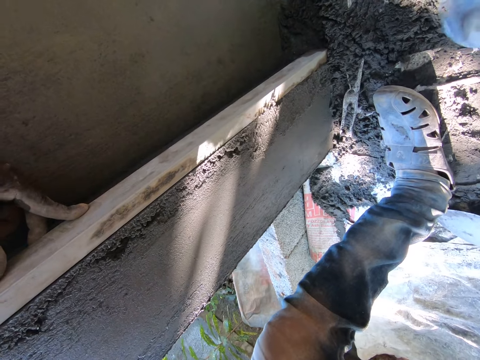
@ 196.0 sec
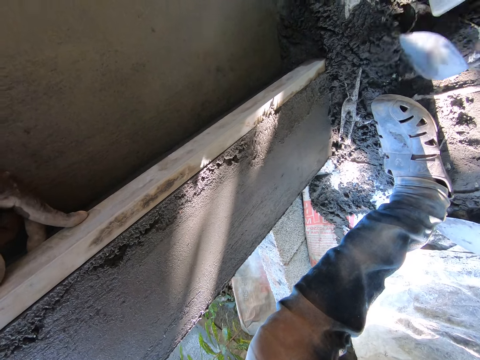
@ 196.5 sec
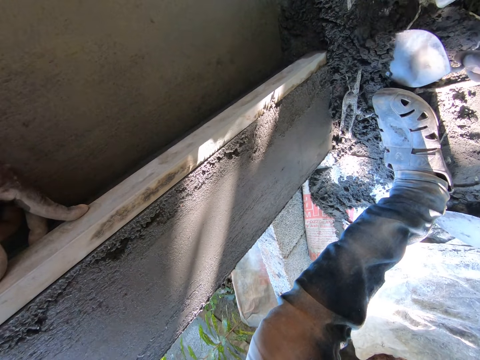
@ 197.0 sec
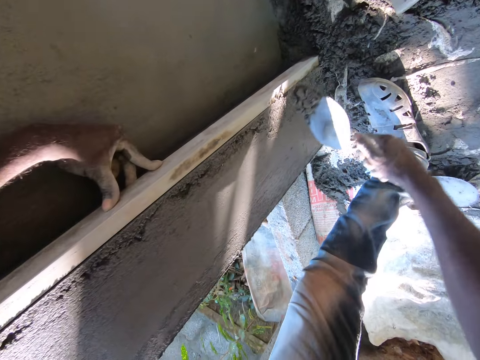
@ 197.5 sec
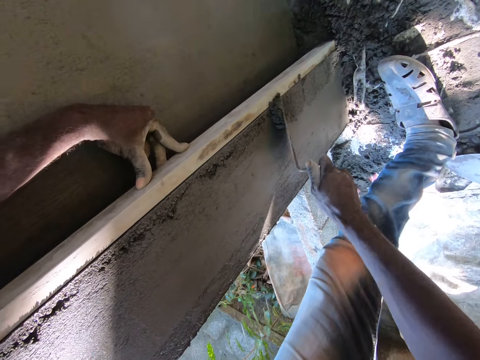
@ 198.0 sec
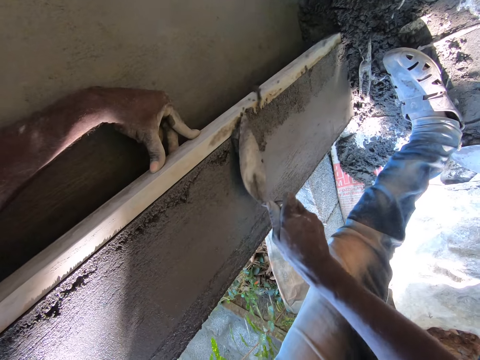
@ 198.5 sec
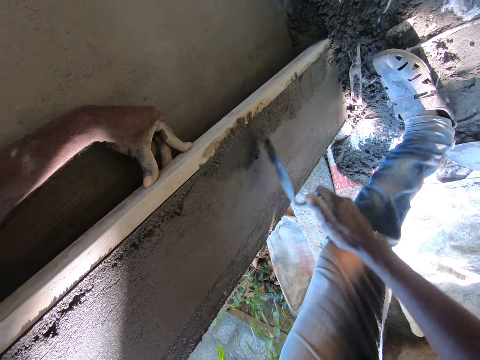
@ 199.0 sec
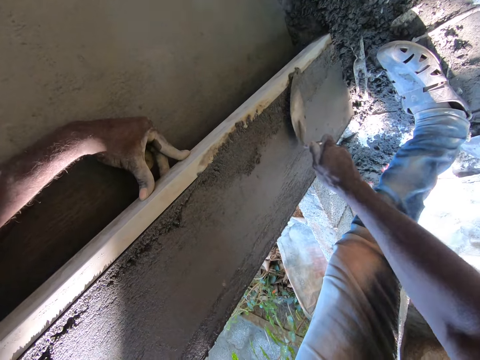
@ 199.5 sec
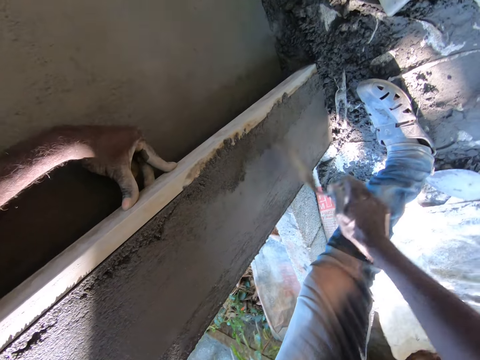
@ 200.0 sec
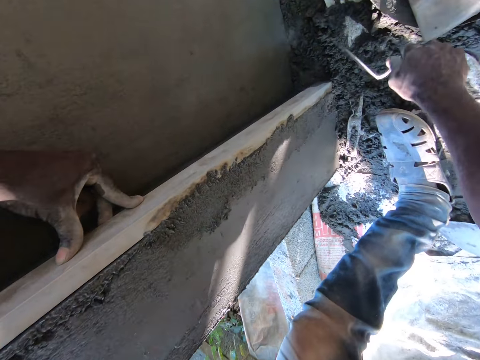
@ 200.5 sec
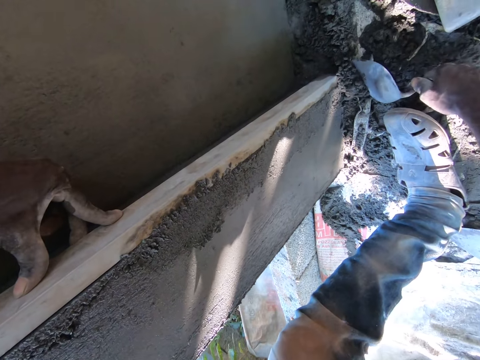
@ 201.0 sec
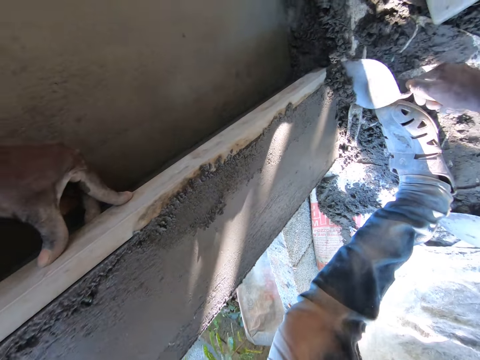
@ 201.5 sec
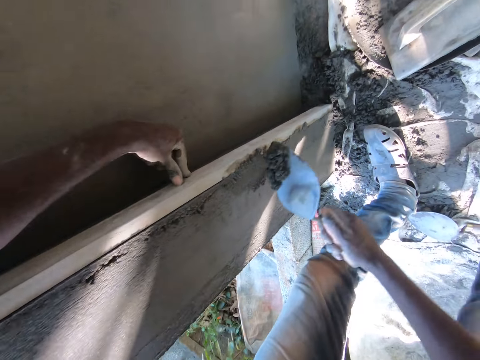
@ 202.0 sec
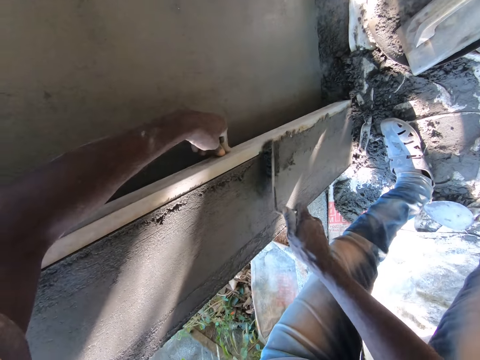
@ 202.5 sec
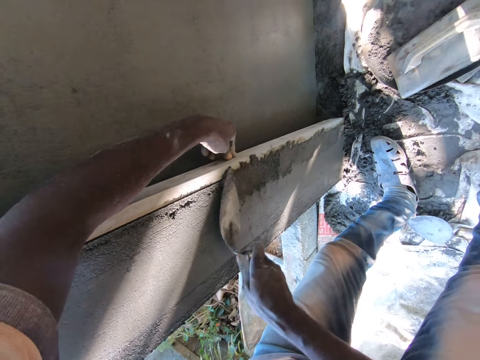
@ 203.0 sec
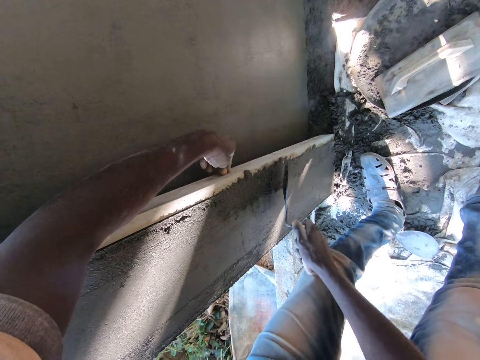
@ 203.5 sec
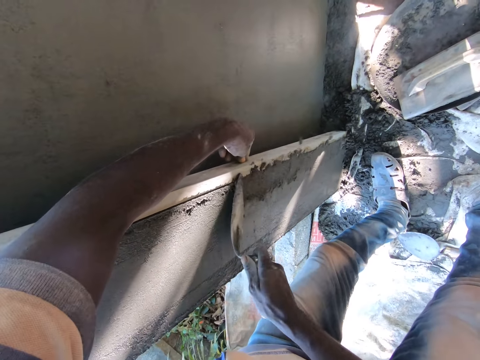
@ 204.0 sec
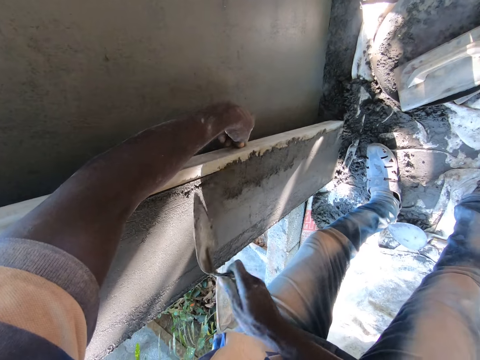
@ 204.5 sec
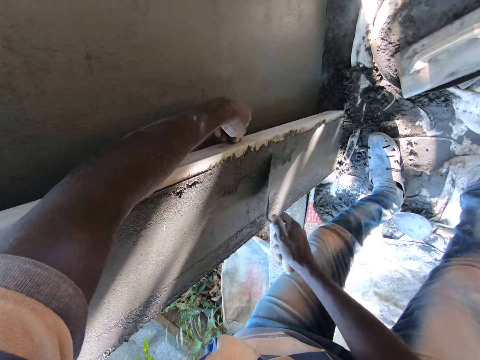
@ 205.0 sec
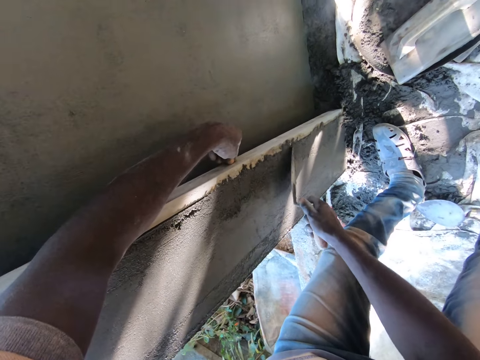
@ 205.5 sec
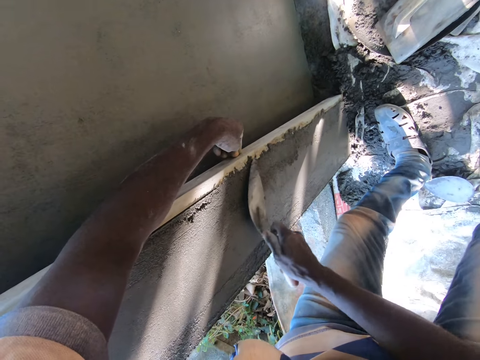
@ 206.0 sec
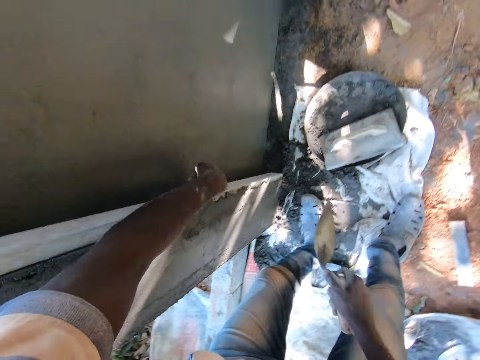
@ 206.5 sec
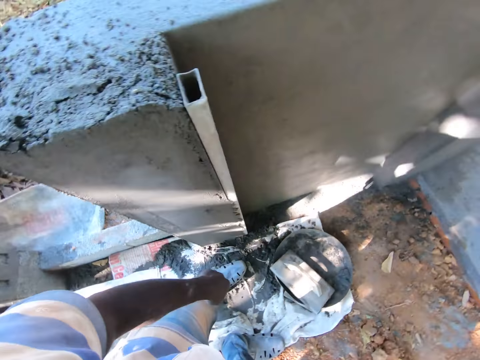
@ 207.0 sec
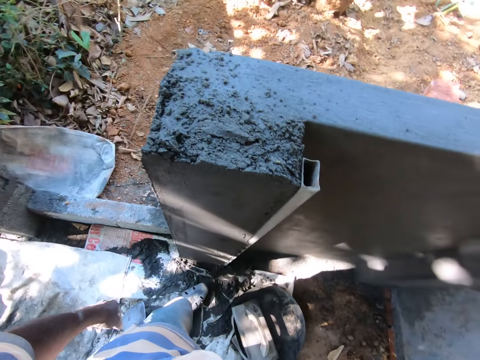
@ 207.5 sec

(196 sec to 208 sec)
The camera wearer scoops cement from the ground with the bucket trowel in his right hand. He plasters the wall with the cement on the bucket trowel in his right hand. He scoops cement from the ground with the bucket trowel in his right hand. He plasters the wall with the cement on the bucket trowel in his right hand.

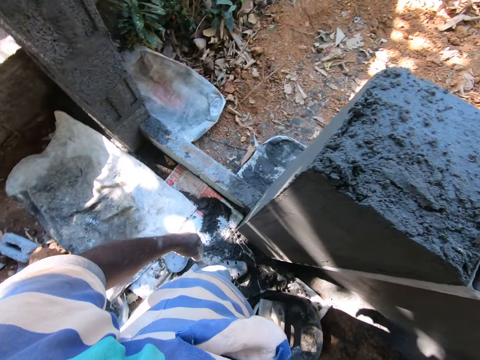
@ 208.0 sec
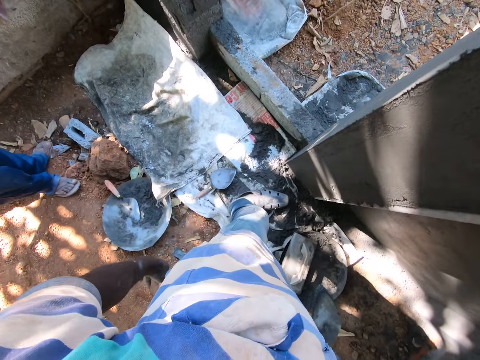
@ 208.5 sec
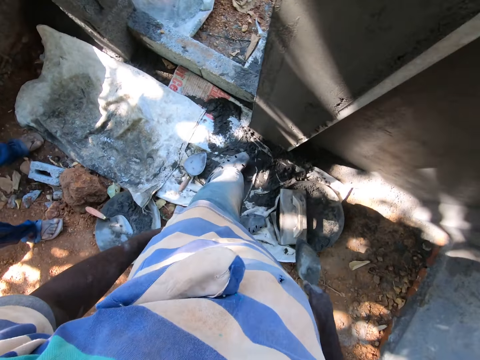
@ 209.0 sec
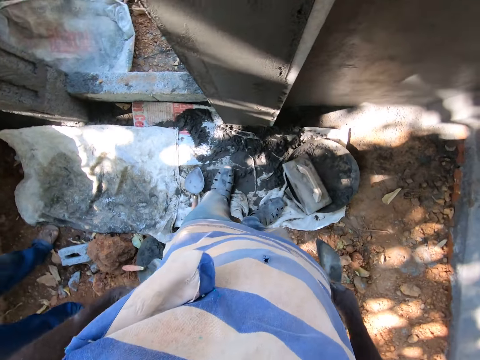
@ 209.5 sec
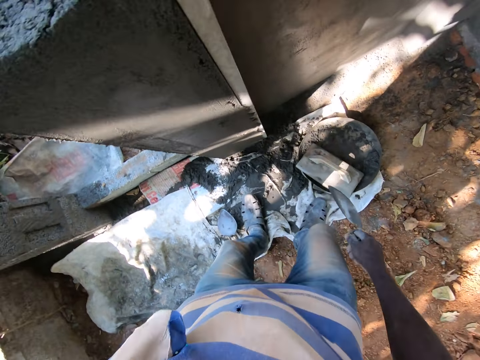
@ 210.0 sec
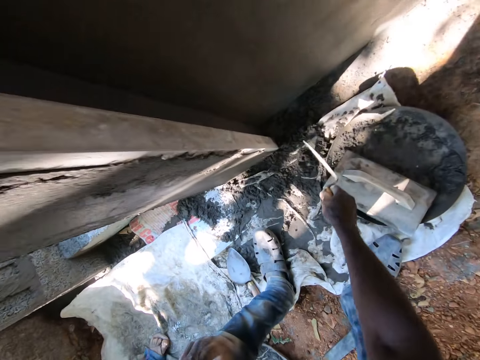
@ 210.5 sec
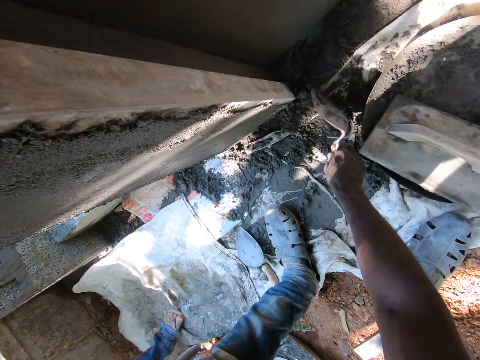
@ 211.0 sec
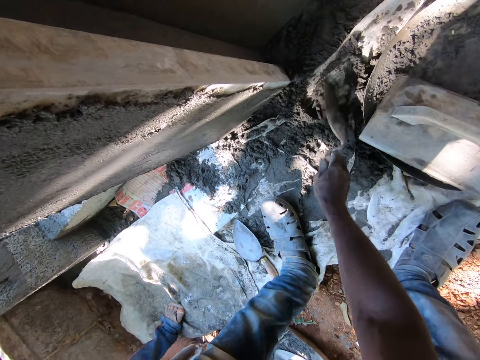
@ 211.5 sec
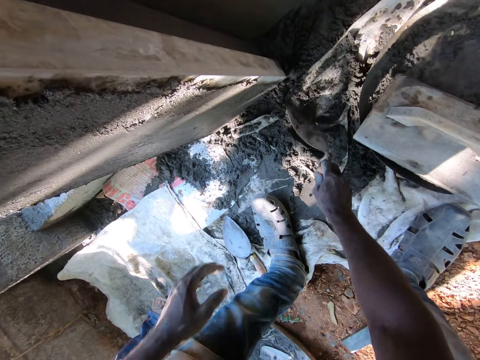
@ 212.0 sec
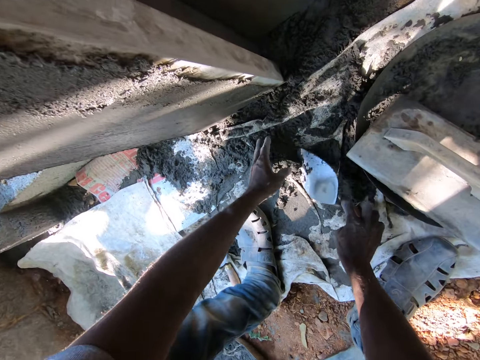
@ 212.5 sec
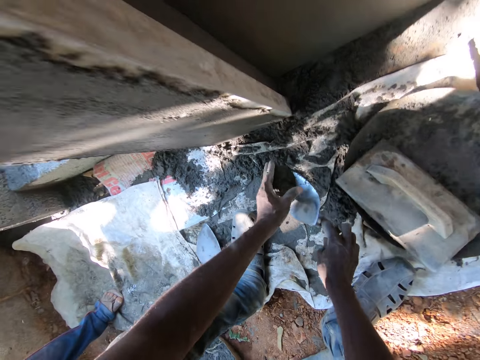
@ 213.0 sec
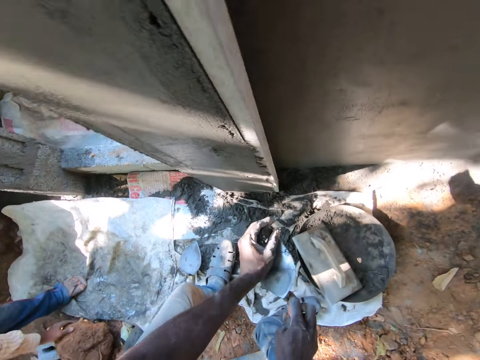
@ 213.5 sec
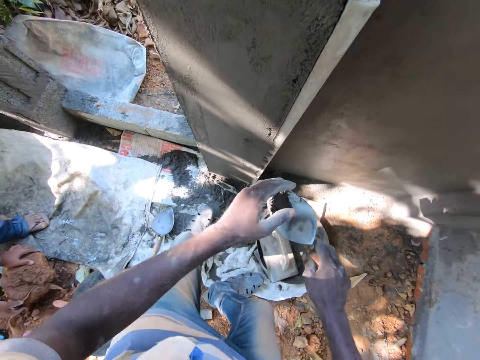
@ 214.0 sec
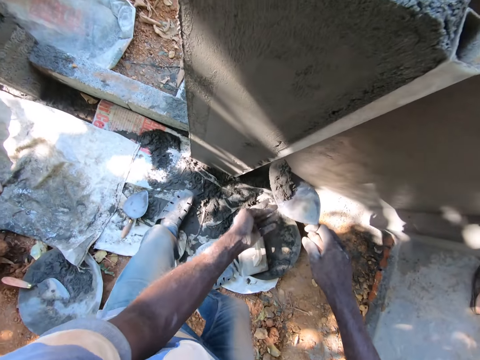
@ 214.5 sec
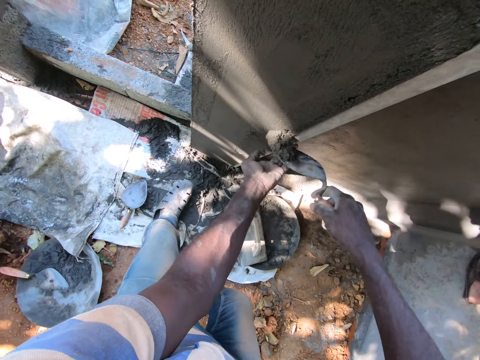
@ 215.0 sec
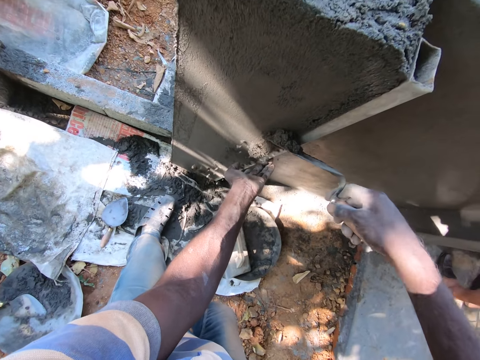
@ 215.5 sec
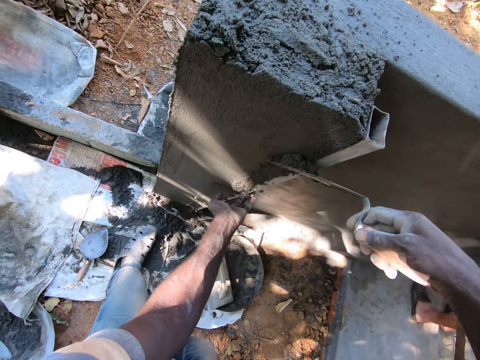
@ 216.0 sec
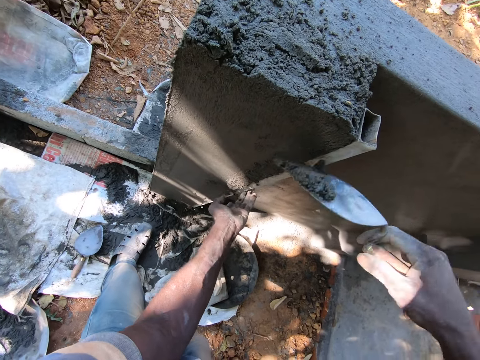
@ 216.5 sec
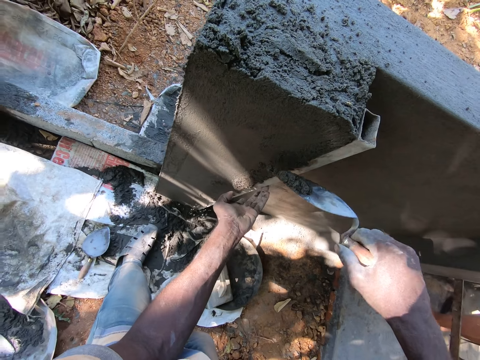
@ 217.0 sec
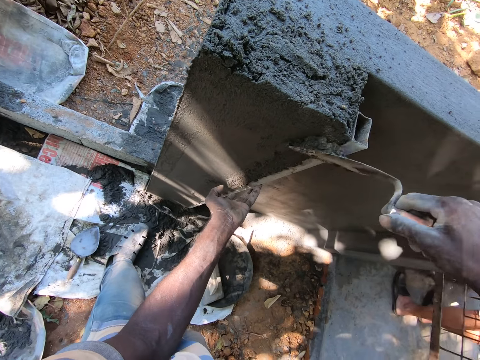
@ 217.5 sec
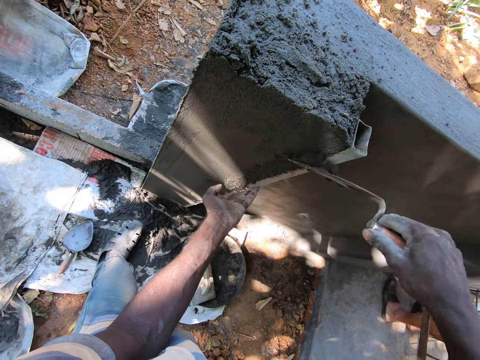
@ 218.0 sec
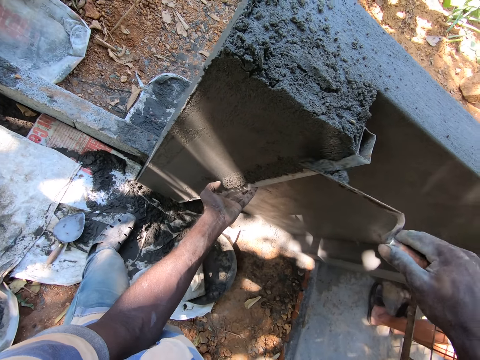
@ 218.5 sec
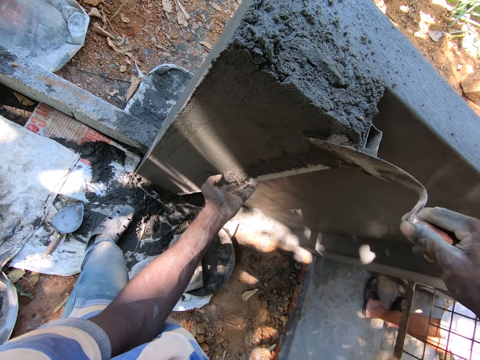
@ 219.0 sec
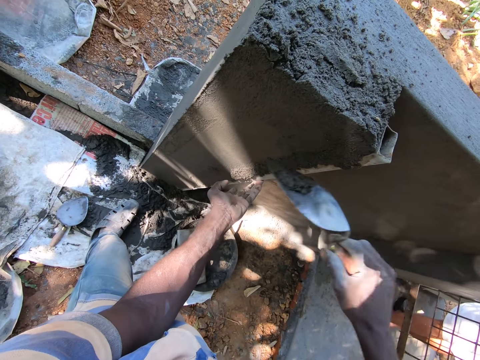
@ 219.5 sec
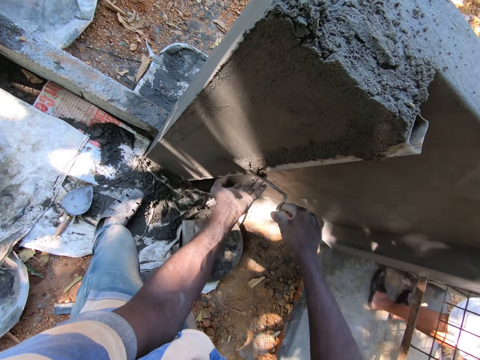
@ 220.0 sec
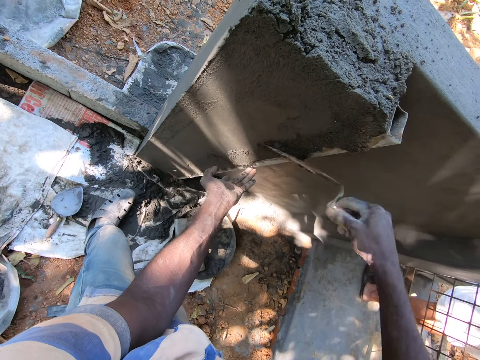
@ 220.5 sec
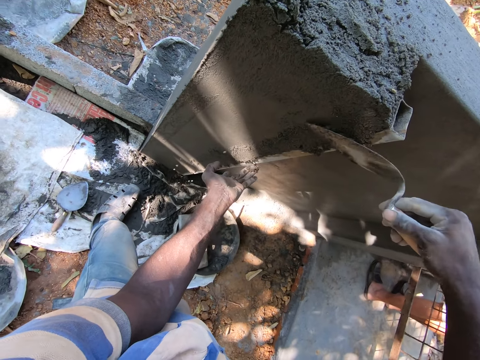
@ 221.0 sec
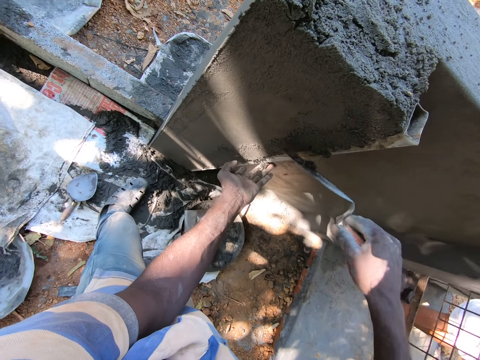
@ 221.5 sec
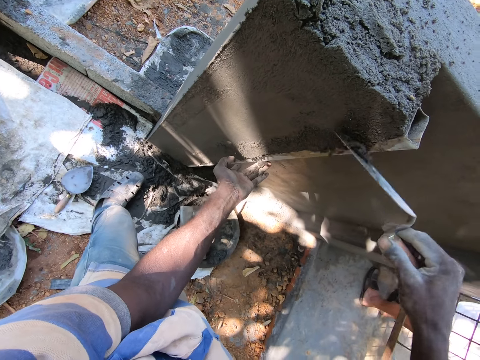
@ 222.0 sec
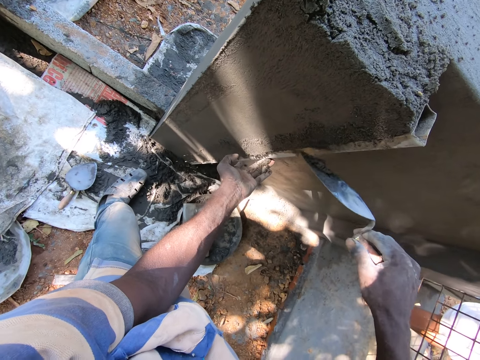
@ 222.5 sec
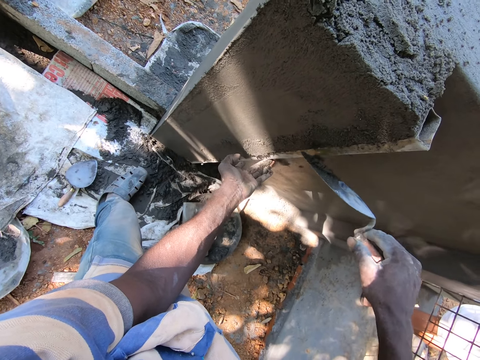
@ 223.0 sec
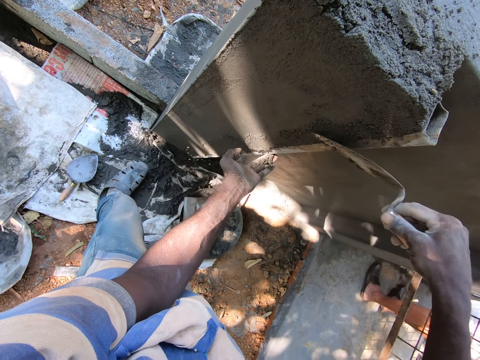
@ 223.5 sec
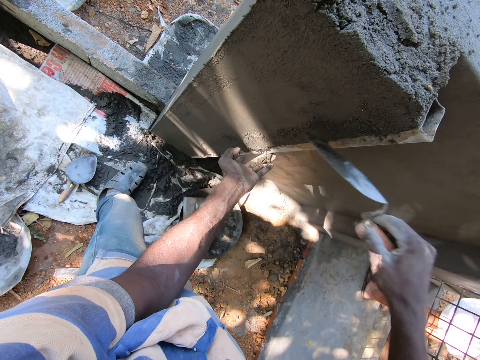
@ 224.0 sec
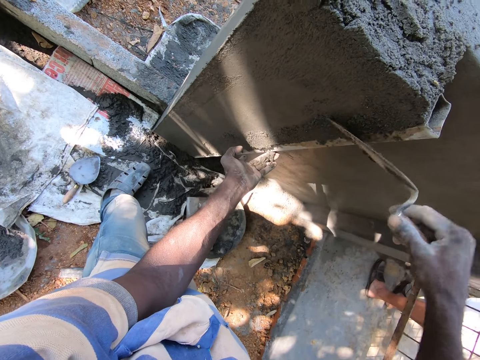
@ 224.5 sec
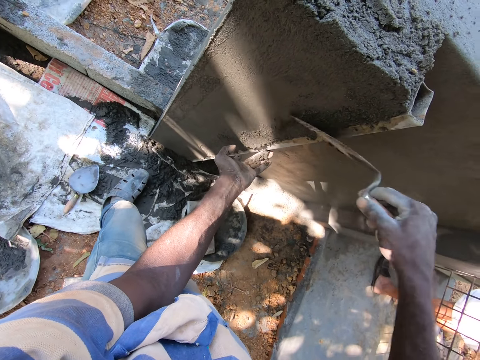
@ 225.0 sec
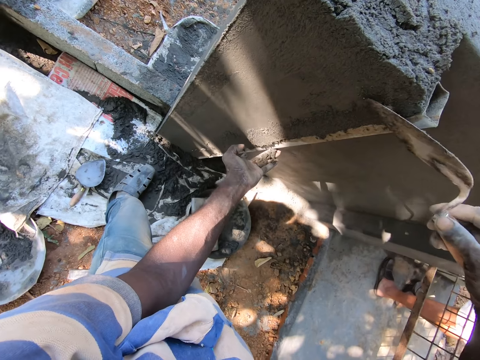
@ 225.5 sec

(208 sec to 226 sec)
The camera wearer stops plastering. He scrapes cement from the ground with the bucket trowel in his right hand. He scoops the cement from the ground with the bucket trowel in his right hand. He plasters the wall with the cement on the bucket trowel in his right hand.
